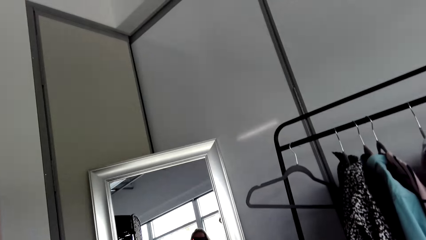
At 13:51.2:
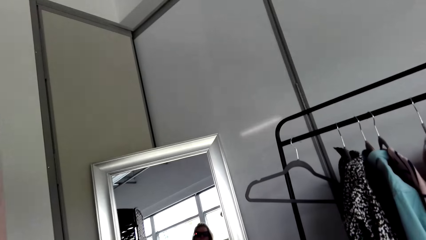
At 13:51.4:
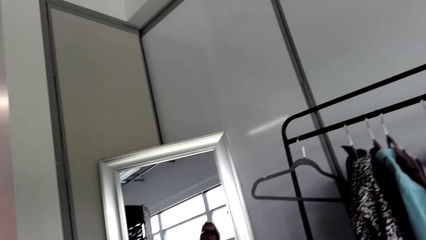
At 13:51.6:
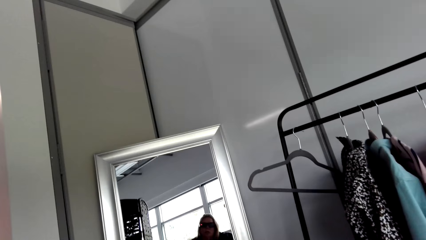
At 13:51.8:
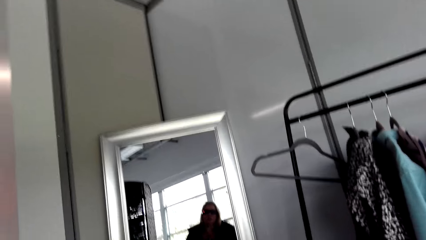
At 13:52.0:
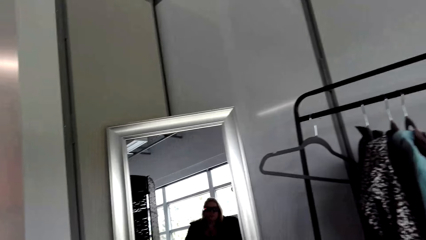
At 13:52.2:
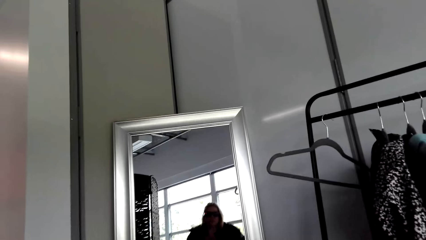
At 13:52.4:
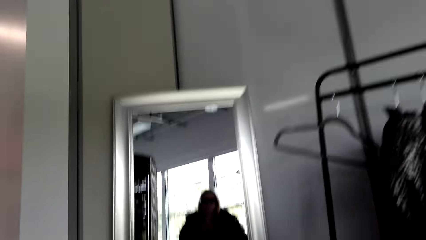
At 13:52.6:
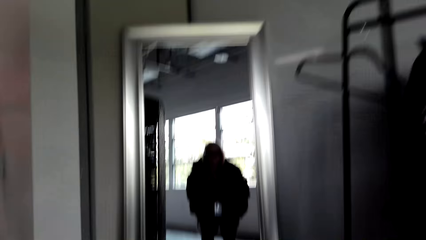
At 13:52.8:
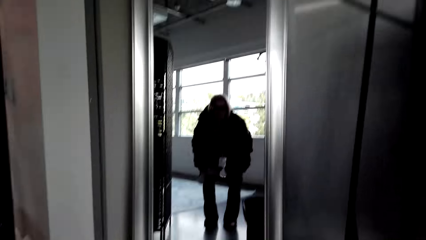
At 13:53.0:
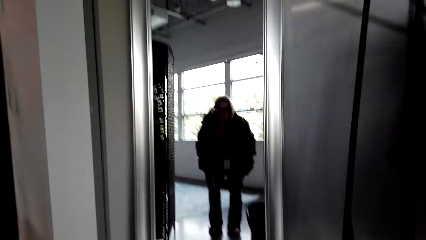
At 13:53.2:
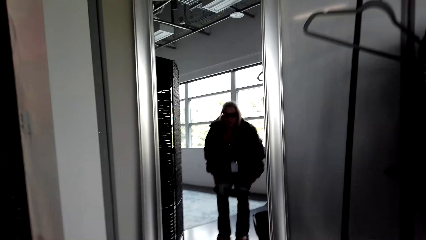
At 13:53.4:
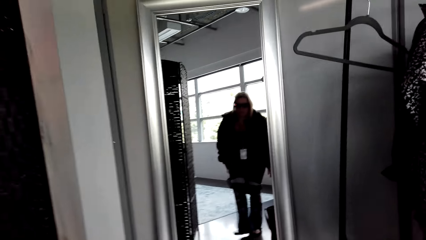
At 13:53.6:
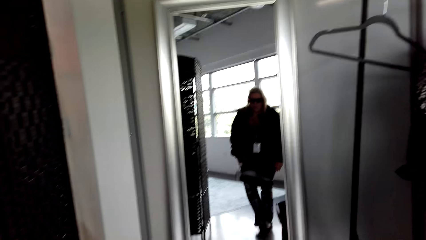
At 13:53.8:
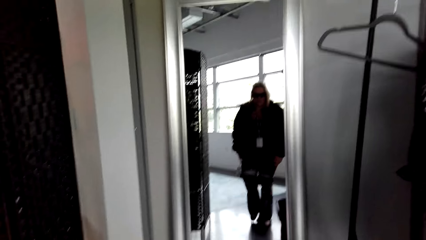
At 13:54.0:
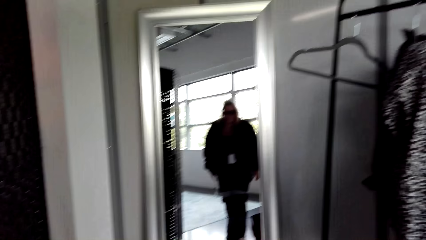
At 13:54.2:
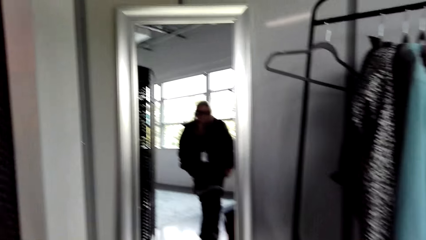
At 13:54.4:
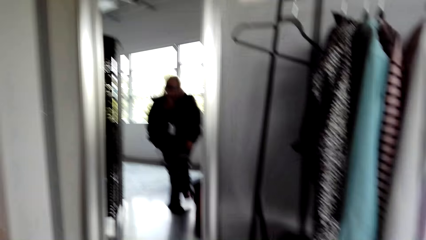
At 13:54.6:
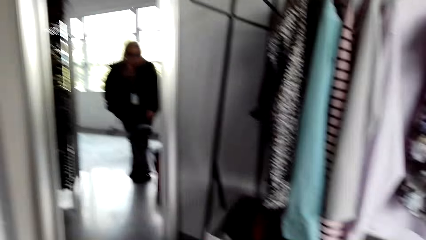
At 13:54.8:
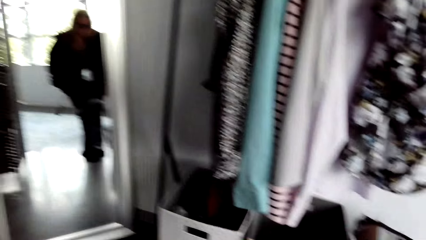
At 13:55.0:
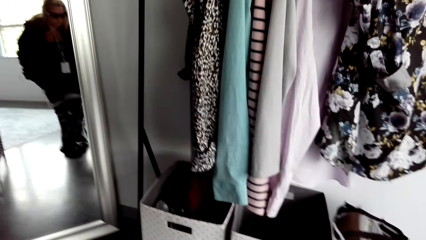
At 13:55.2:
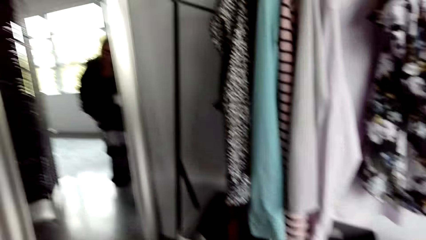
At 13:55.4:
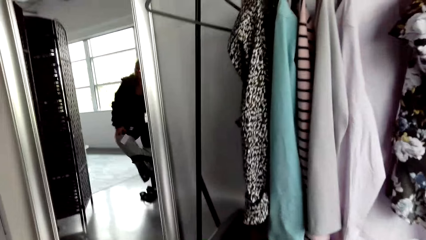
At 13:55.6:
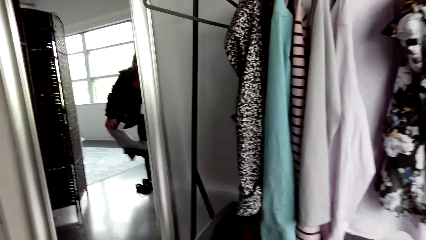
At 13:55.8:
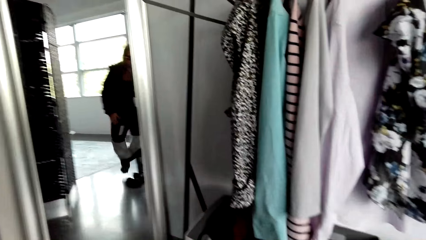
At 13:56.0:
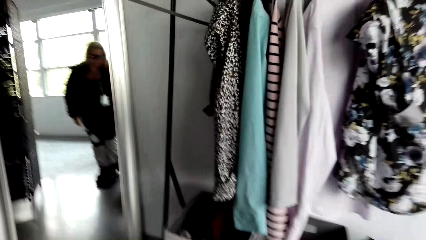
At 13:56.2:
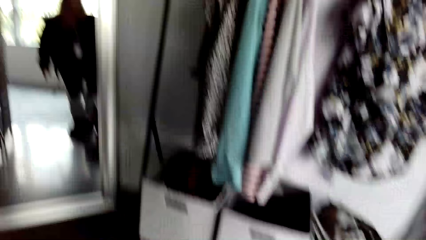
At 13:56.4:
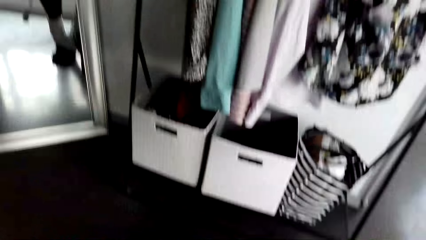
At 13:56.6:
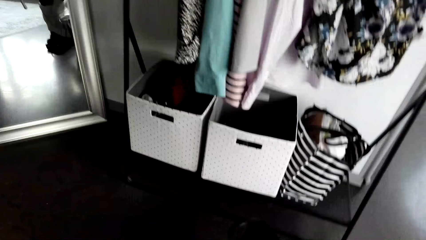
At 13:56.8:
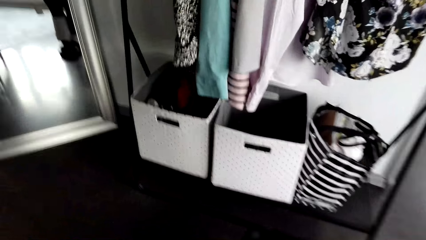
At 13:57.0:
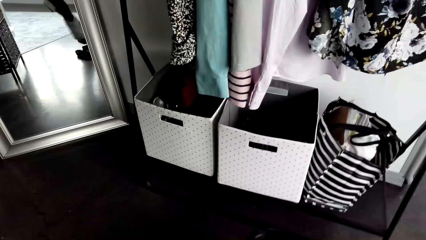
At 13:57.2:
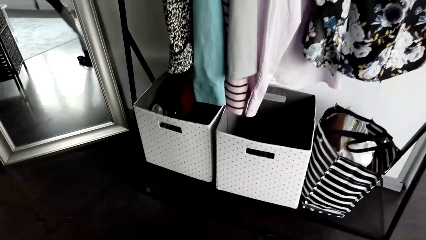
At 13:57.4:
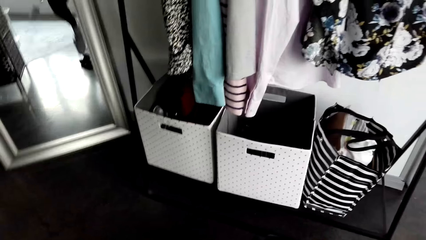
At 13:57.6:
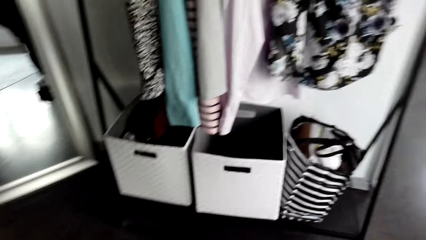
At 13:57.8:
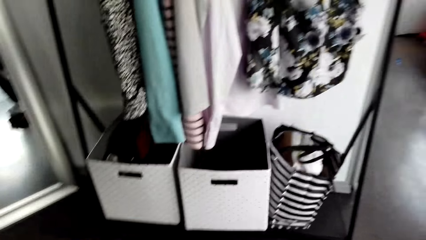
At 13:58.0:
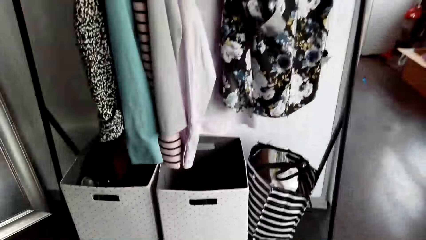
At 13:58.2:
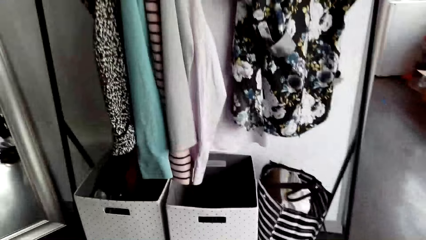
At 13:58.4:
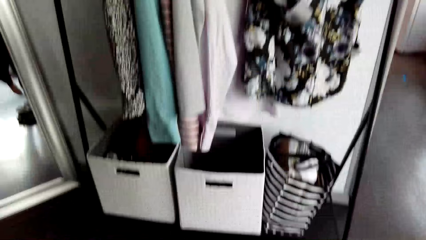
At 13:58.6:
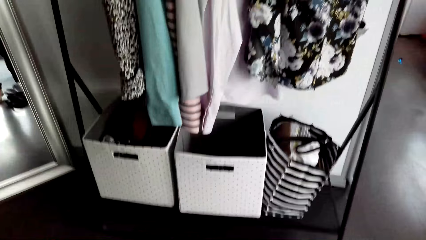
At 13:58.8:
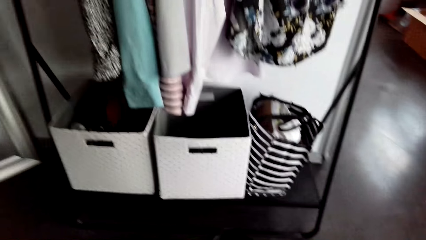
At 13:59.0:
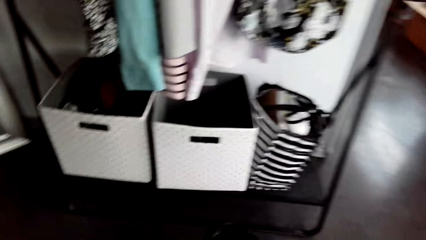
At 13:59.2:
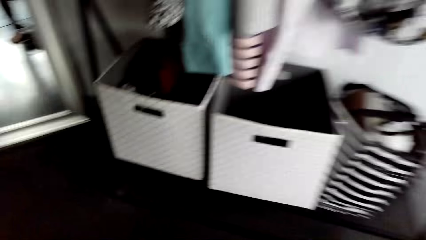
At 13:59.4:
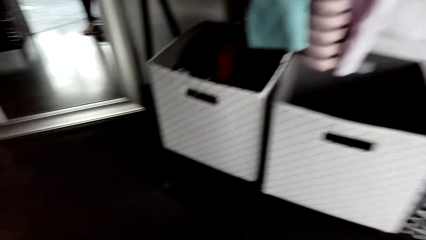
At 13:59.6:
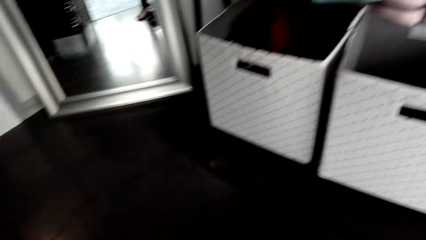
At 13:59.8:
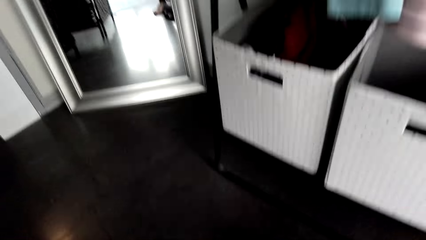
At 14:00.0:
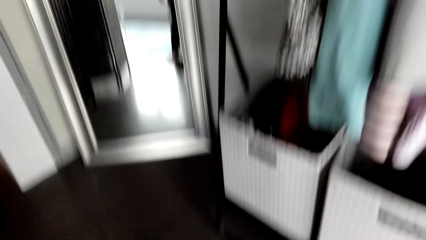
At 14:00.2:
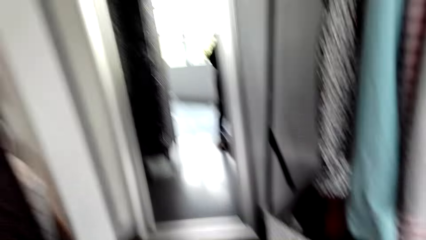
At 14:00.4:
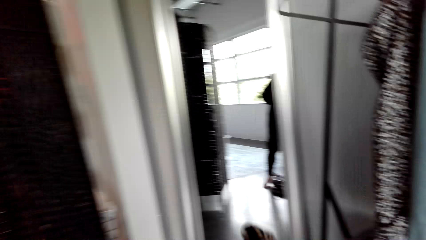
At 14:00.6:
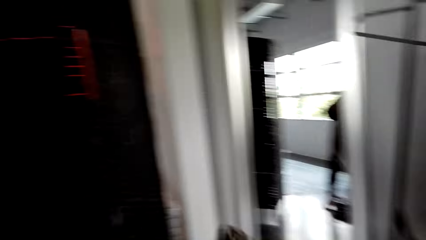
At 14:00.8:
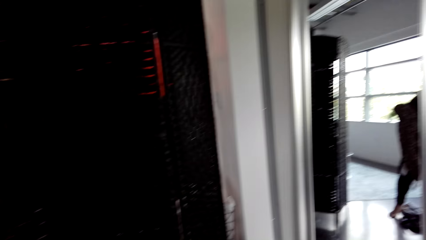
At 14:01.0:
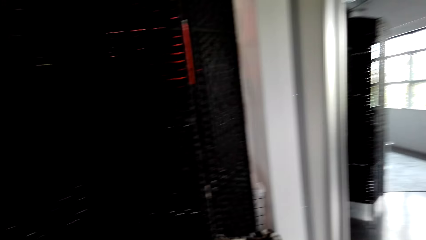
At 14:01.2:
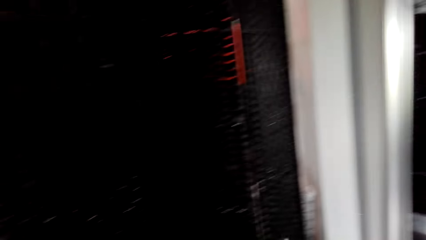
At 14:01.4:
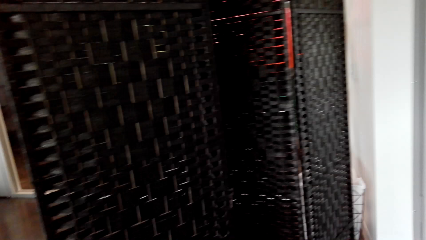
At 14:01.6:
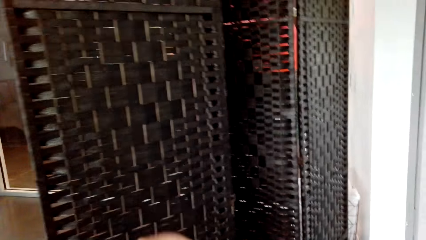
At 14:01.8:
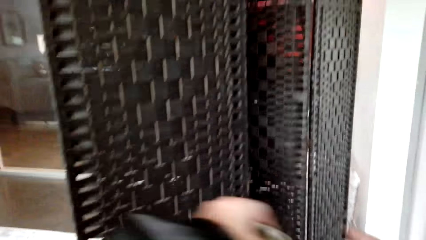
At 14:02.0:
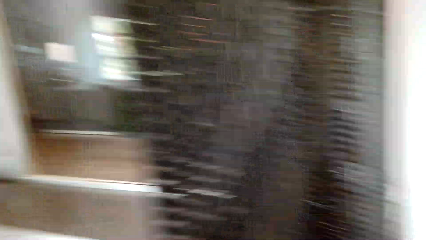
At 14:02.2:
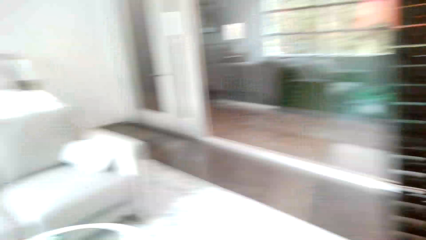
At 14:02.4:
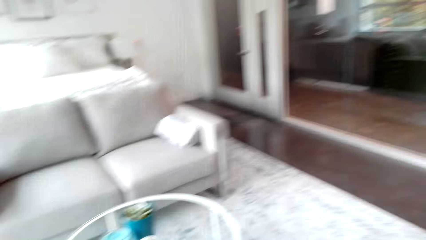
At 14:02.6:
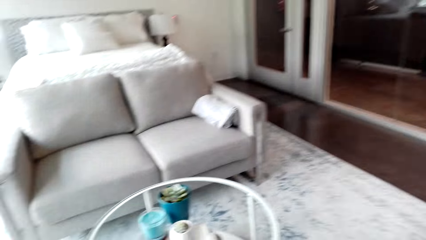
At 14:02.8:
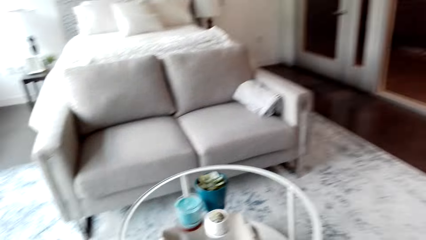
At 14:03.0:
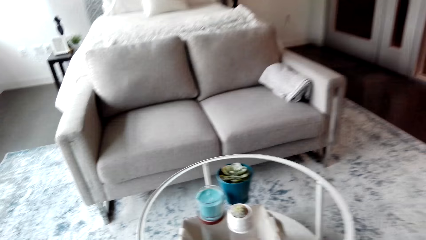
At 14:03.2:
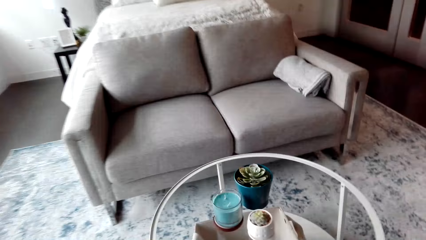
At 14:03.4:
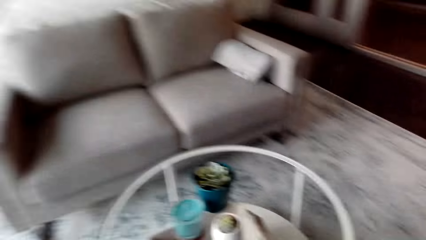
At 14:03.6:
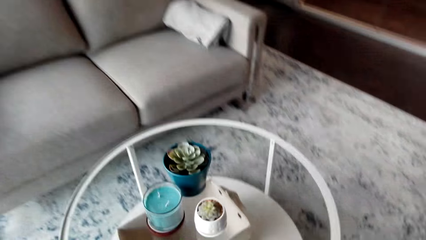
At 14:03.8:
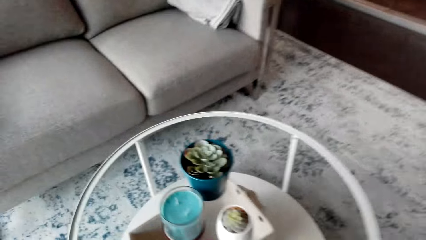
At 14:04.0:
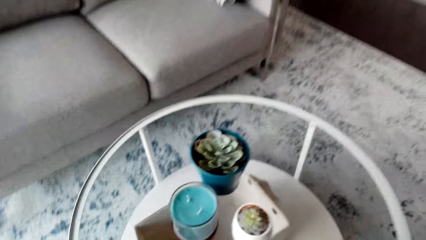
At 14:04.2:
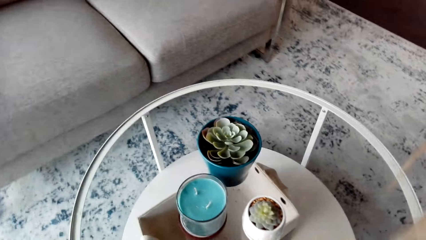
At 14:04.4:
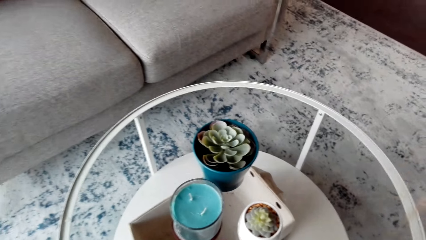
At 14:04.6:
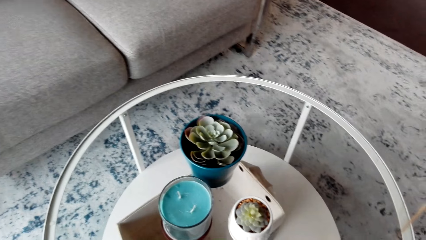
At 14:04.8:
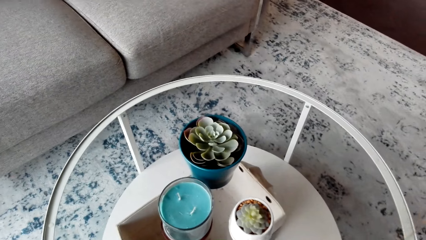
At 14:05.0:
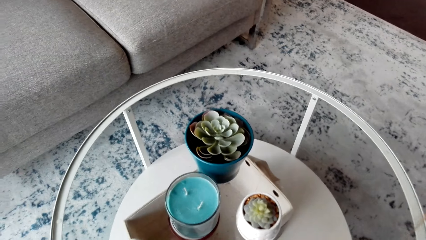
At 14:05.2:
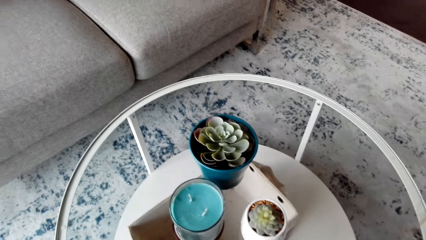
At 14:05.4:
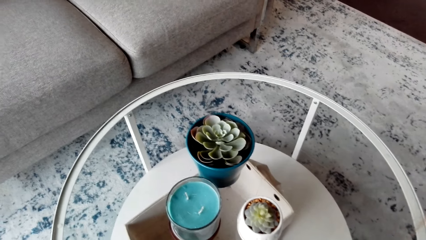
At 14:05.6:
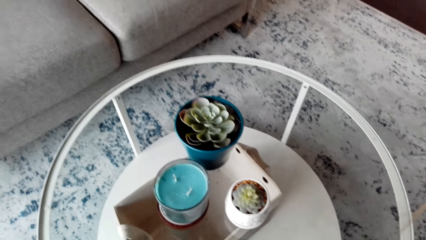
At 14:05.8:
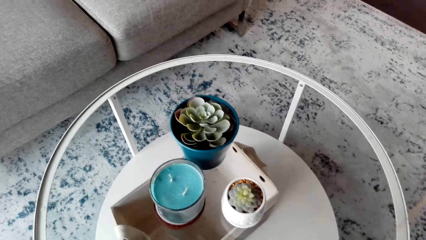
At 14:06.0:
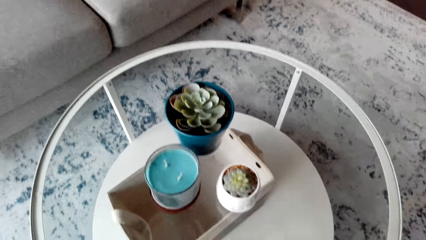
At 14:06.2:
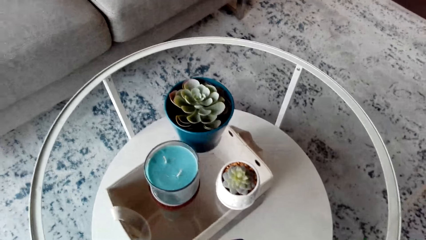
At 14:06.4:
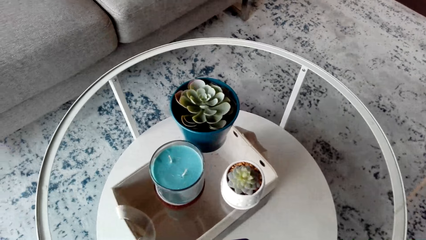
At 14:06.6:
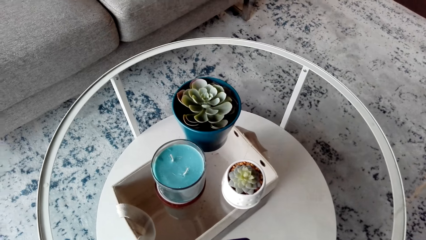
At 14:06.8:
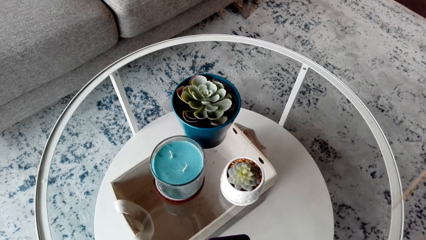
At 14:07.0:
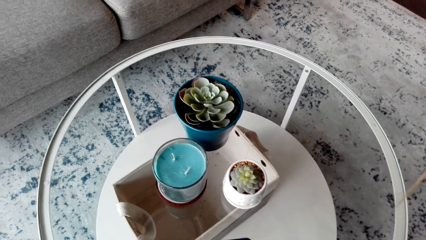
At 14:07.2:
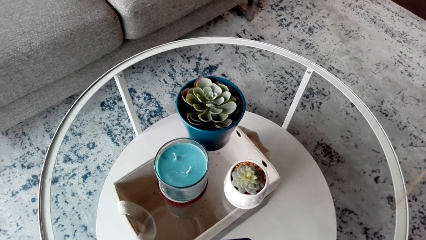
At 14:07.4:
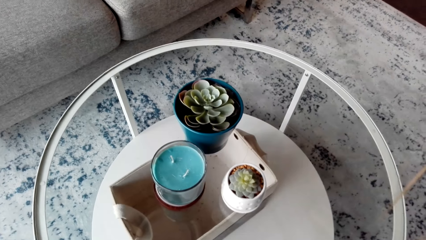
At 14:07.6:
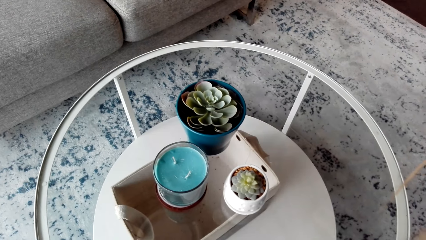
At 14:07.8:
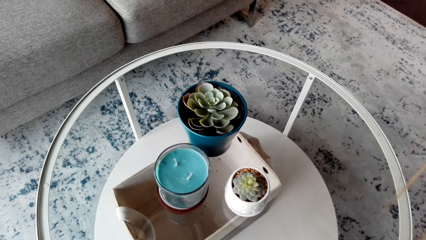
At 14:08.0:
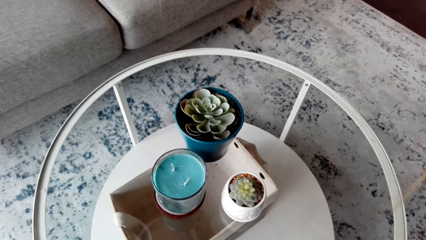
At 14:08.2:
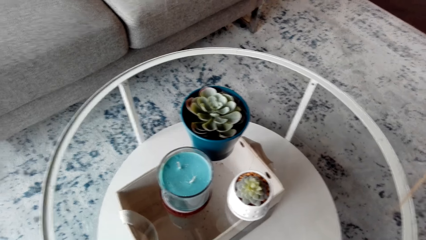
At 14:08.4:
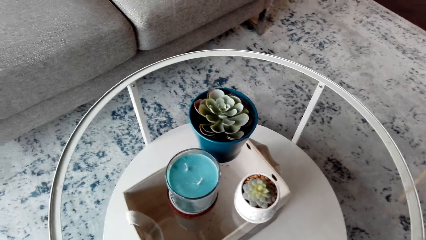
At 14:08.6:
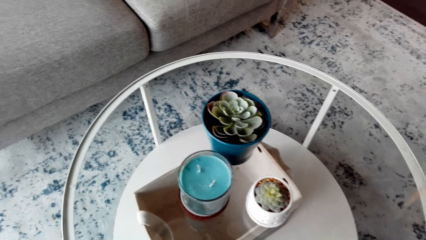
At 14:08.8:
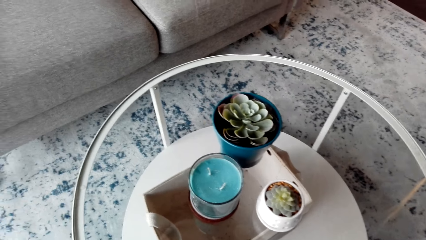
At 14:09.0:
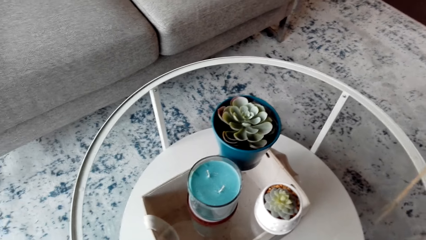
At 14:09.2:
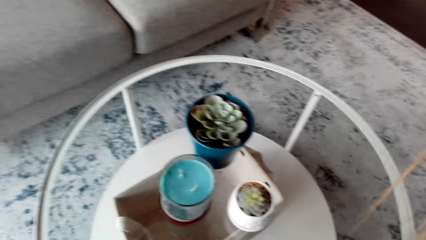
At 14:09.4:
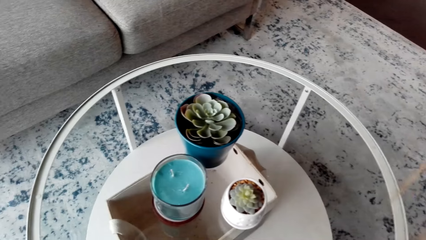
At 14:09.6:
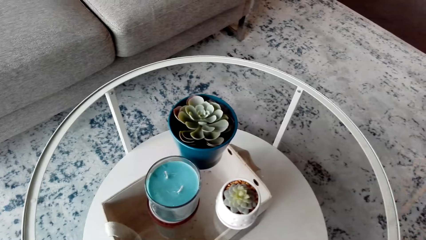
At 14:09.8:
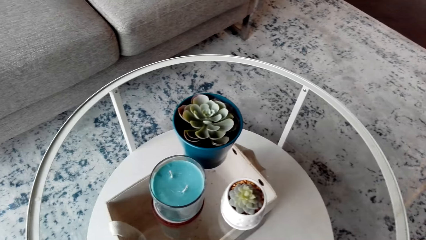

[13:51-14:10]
The camera wearer takes off the pants. They look at the table.
